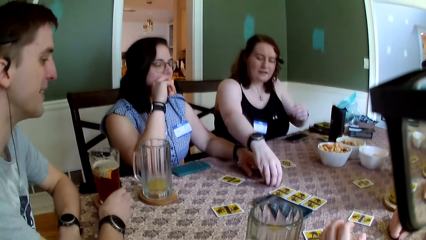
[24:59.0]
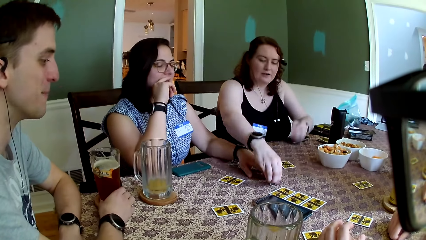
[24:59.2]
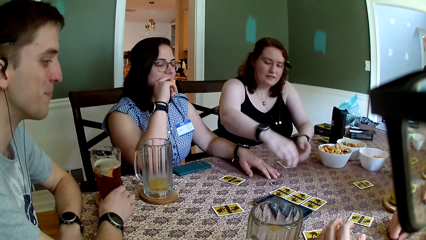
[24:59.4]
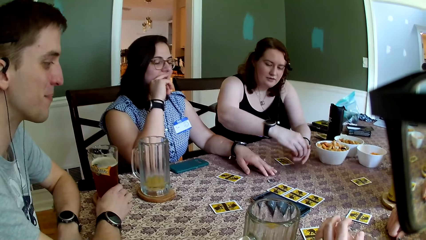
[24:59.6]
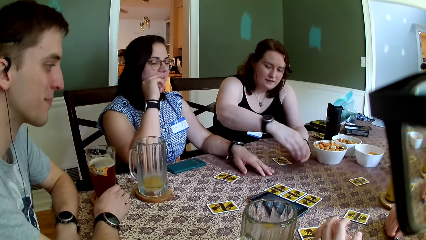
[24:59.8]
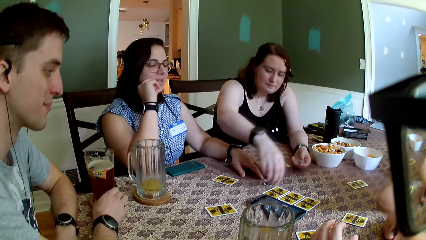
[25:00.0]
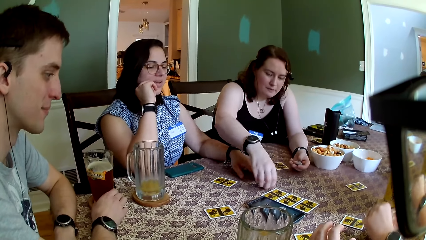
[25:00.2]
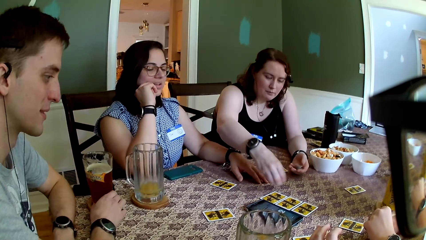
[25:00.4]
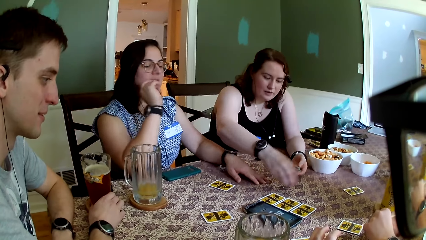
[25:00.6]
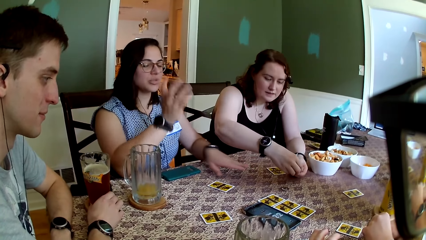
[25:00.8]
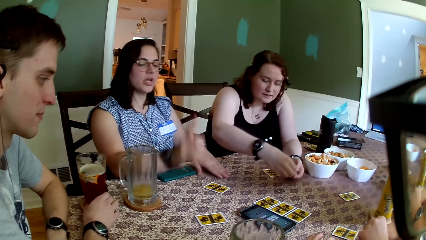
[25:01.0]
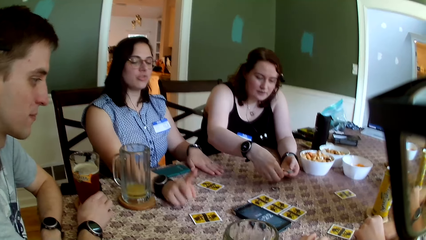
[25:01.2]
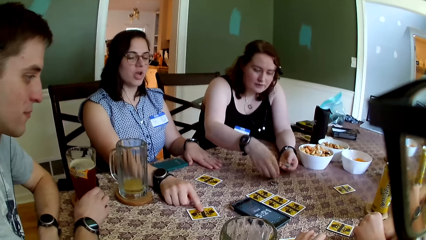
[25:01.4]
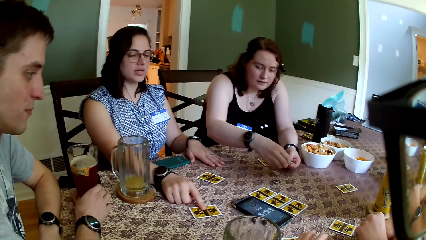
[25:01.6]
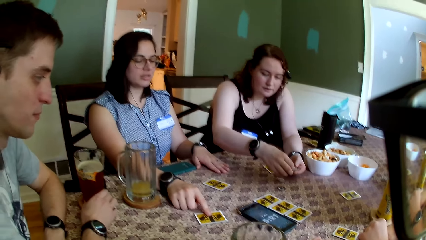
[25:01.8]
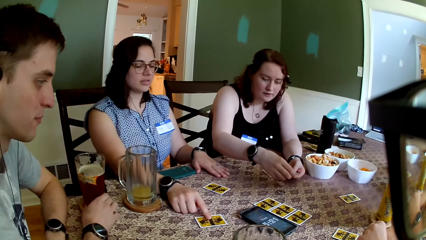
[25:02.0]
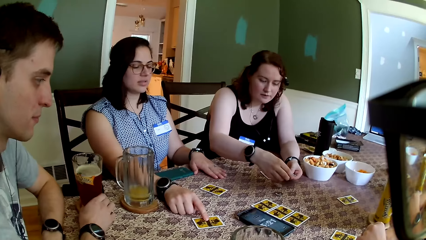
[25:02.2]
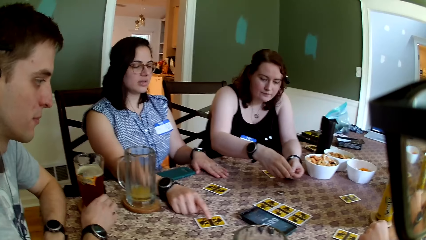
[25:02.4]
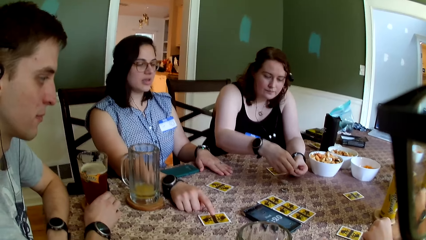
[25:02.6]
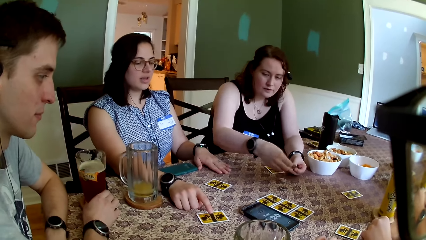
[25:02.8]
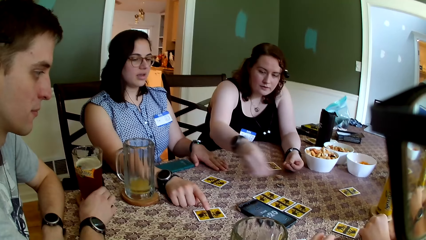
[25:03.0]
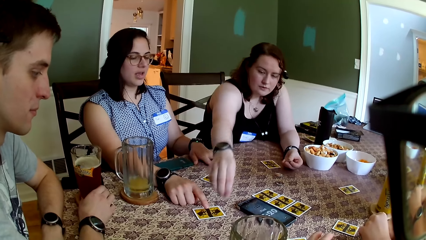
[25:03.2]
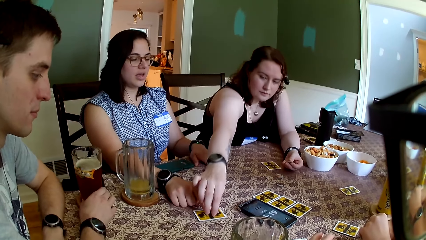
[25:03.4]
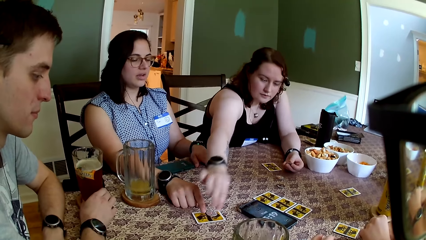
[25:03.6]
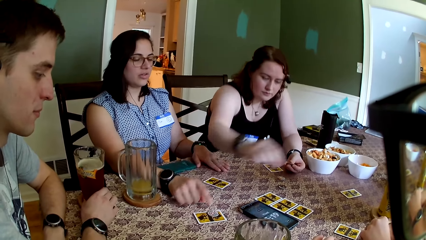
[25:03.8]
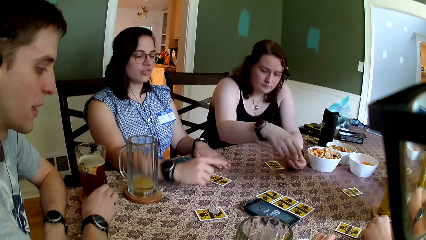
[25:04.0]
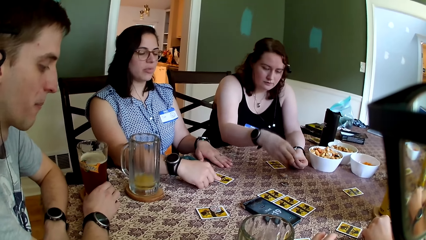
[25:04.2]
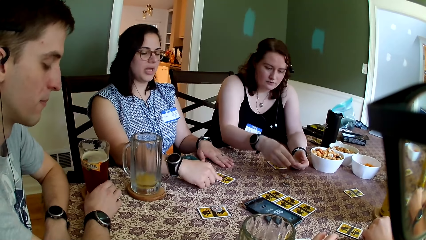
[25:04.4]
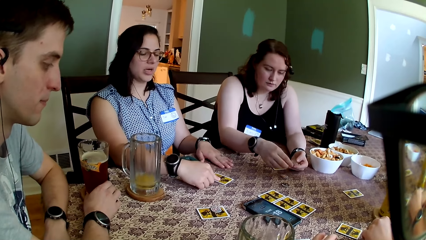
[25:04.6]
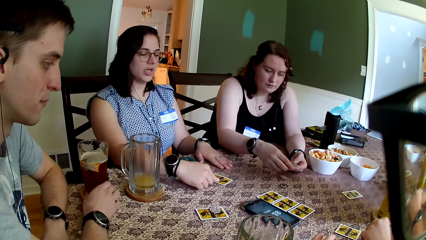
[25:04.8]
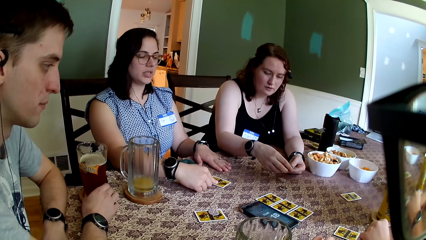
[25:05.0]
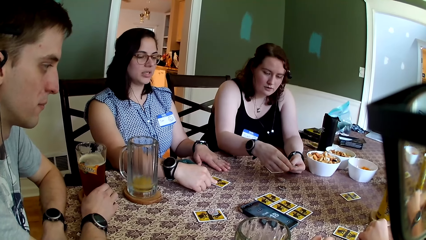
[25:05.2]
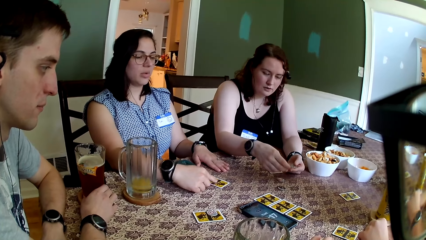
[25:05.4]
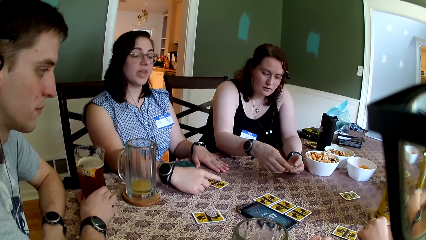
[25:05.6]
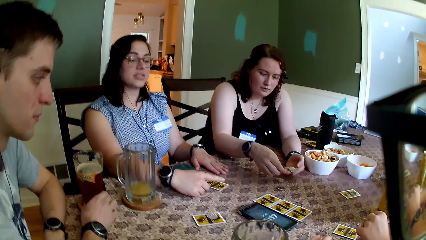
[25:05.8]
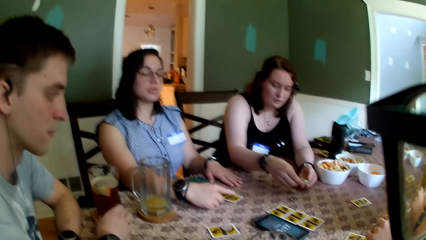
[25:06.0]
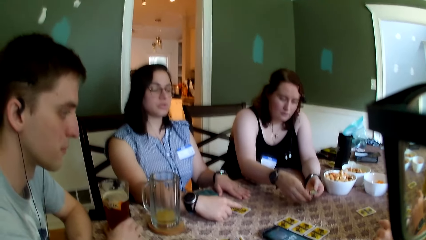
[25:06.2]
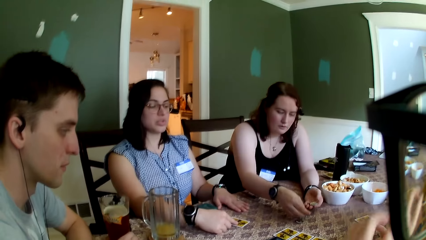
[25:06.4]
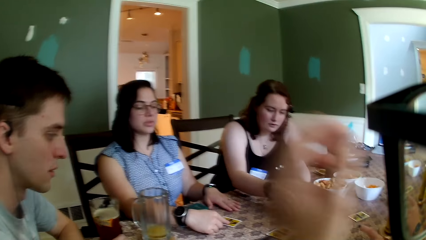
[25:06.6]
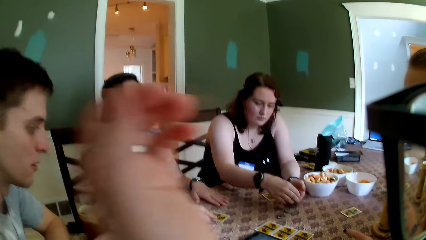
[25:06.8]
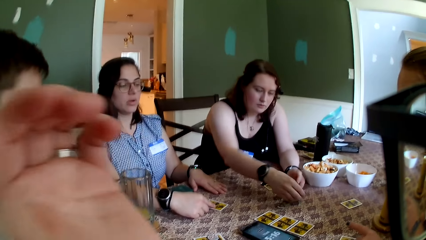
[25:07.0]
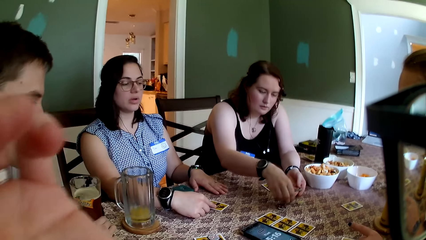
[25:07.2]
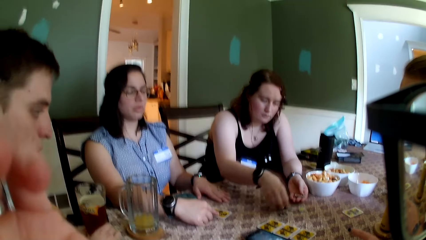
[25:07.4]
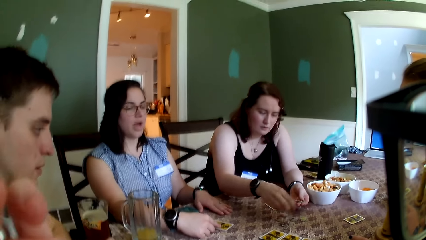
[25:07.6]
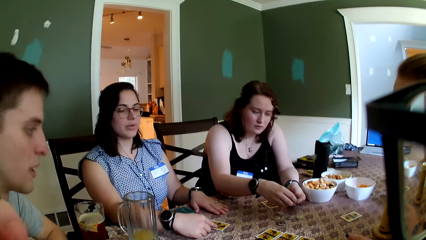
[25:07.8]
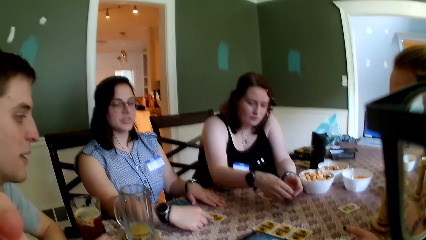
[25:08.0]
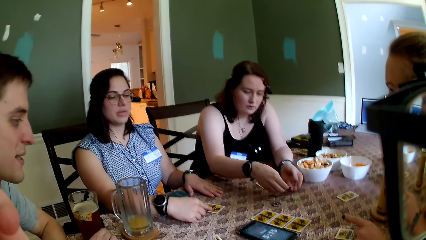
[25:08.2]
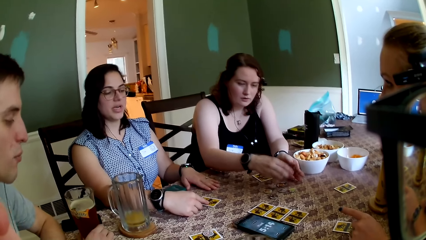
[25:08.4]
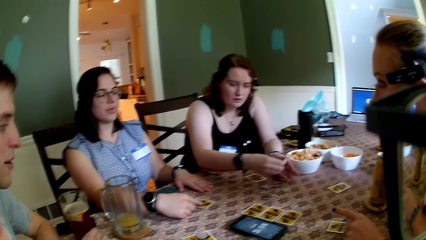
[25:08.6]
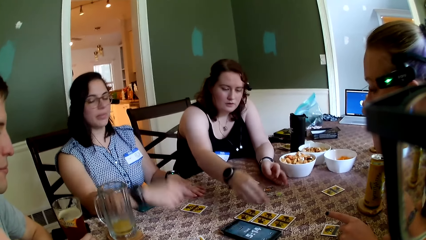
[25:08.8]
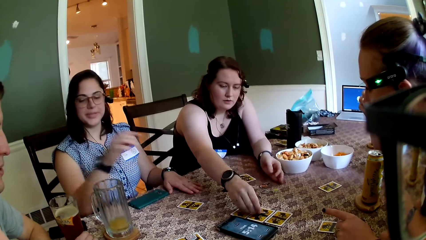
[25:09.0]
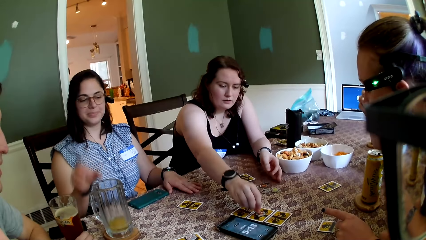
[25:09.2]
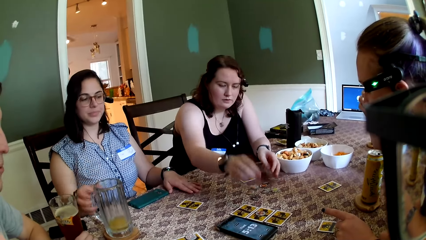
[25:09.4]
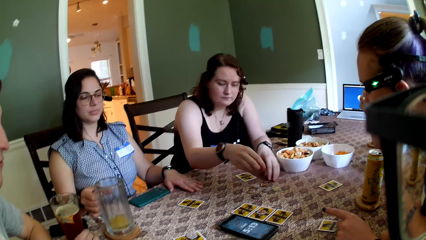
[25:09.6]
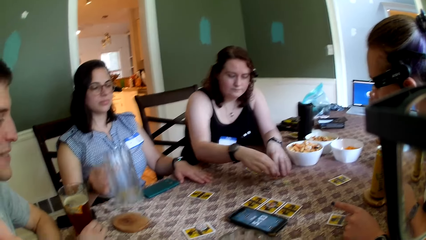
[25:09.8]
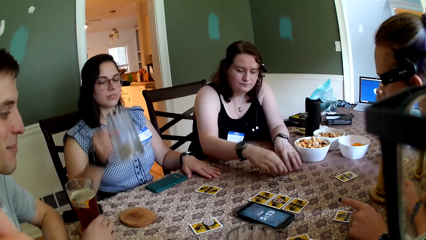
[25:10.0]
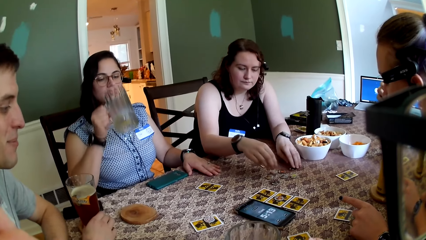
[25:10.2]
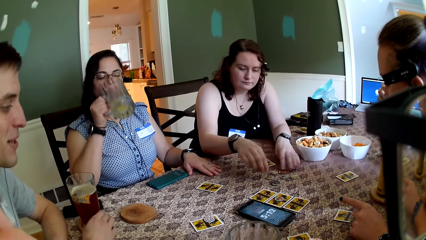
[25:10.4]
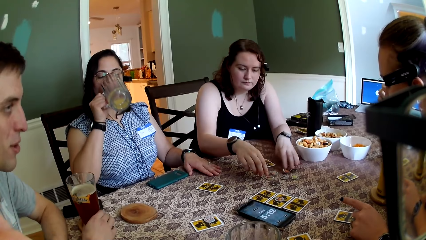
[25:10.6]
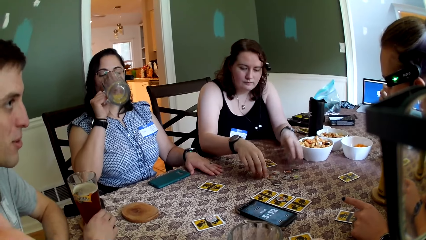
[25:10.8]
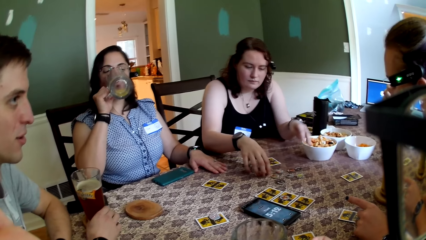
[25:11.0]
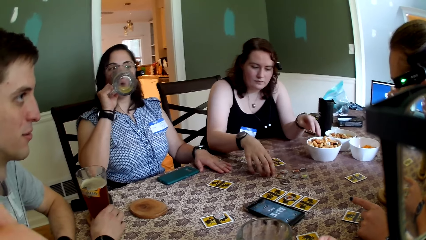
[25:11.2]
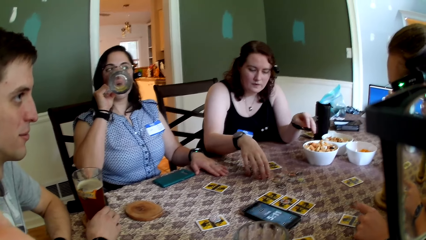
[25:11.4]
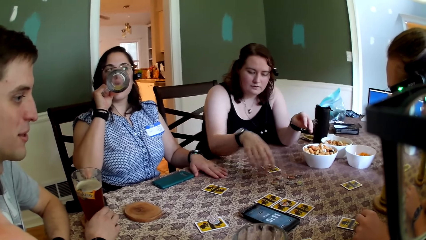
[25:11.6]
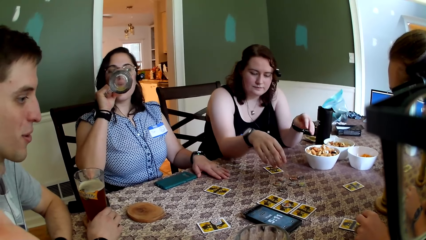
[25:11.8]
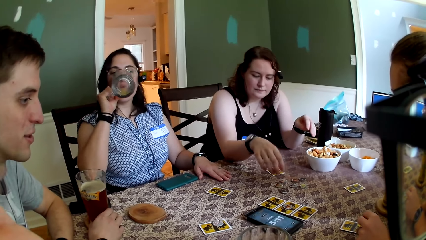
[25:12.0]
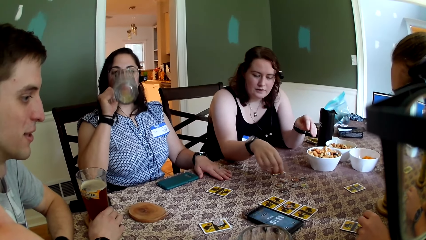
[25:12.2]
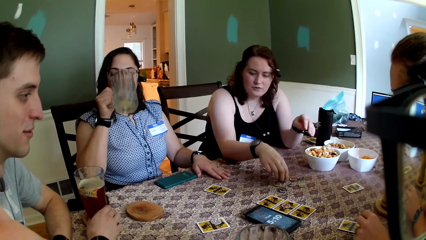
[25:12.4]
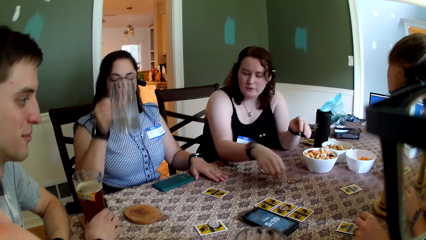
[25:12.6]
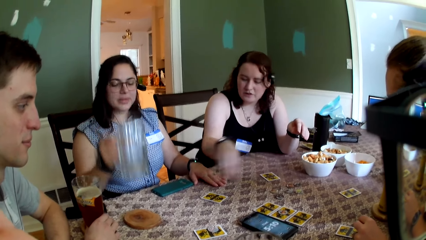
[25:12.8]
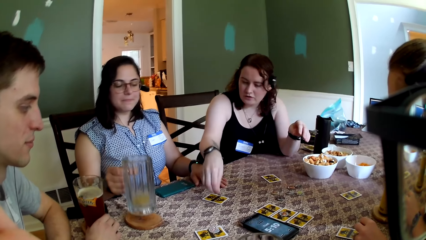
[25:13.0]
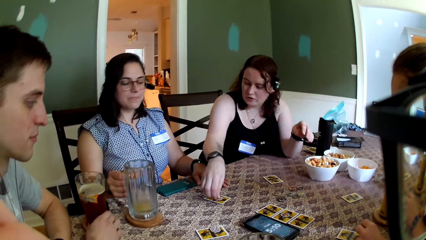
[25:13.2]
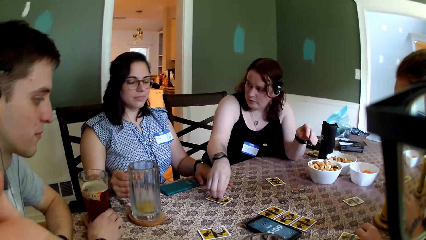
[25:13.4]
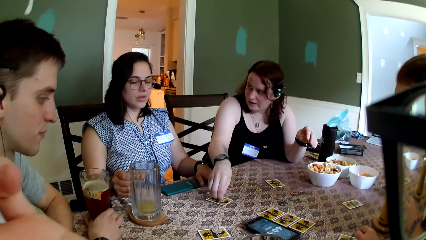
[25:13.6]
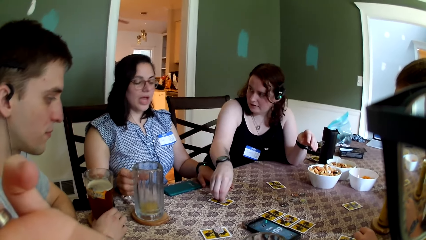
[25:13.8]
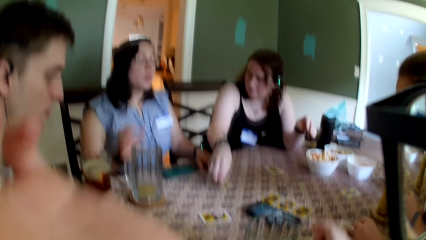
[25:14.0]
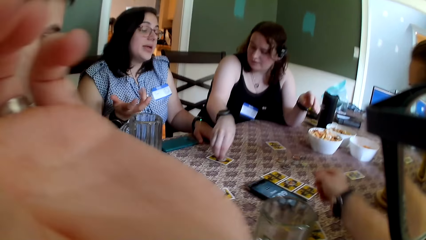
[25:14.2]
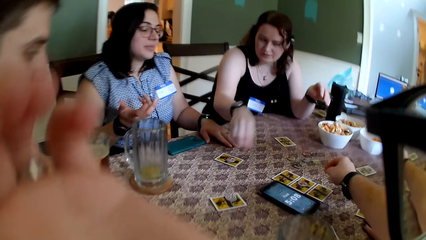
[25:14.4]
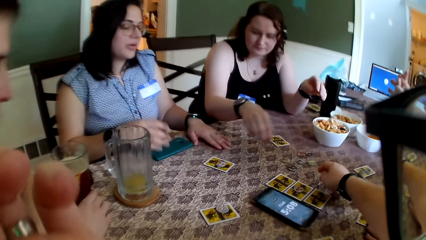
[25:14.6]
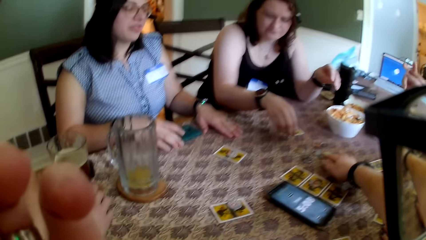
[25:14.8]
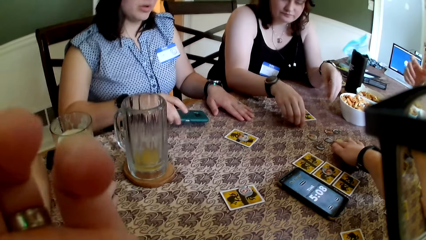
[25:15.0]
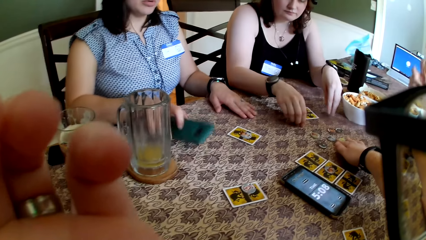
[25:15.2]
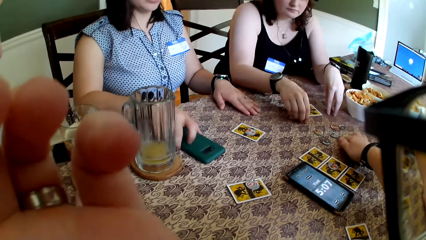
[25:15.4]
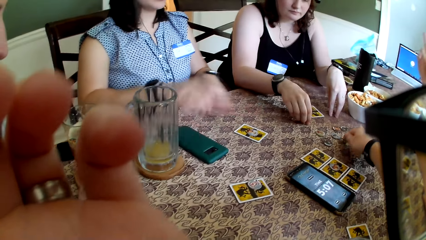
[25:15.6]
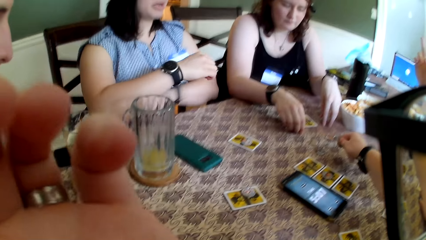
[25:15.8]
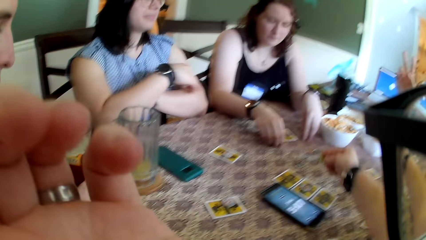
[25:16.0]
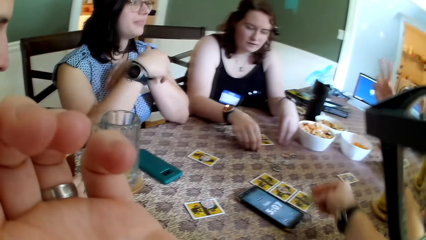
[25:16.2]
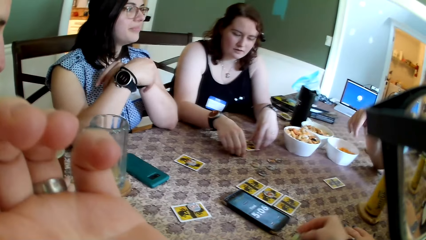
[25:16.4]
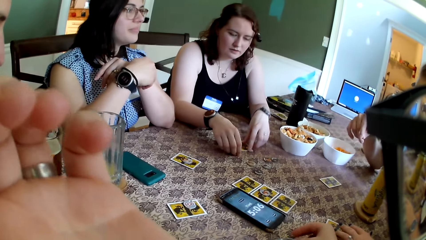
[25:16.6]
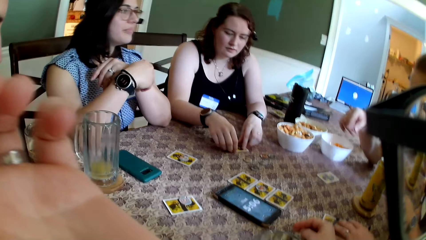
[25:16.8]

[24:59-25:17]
A woman picks a token from the table with her right hand. The woman passes the token from her right hand to her left hand. The woman picks a token from the table with her right hand and passes the token from her right hand to her left hand. Another woman interacts with the first woman. The first woman places a token from her left hand on the table with her right hand. The other woman touches a card on the table with her right hand. The first woman picks a token from her left hand with her right hand and places the token in her right hand on the card on the table. The first woman places a token from her left hand on the table with her right hand. The camera wearer raises the hand. The first woman plays the card. The first woman places a token from her left hand on a card on the table with her right hand. The other woman carries the glass jar of juice from its coaster on the table with her right hand and sips from the glass jar of juice in her right hand. A person interacts with another person. The first woman picks a token from the table with her right hand. The other woman places the glass jar of juice in her right hand on its coaster on the table. The first woman places the token in her right hand on a card on the table. The first woman interacts with the other woman. The camera wearer grabs a token from the table with his right hand. The other woman puts the phone on the table. The first woman pushes a card on the table with her left hand.
